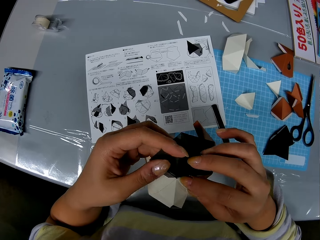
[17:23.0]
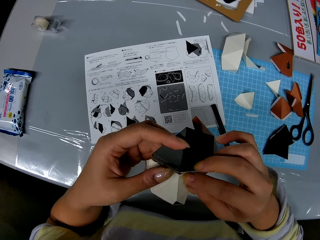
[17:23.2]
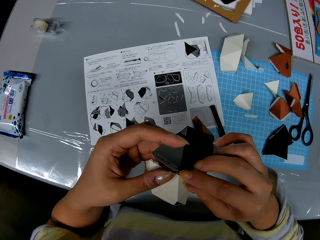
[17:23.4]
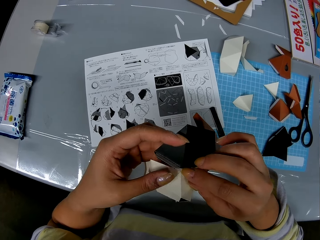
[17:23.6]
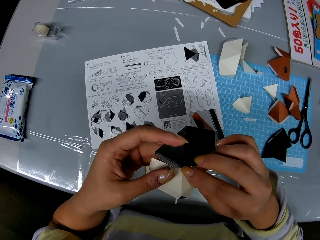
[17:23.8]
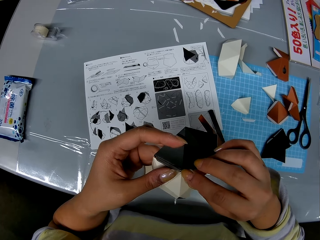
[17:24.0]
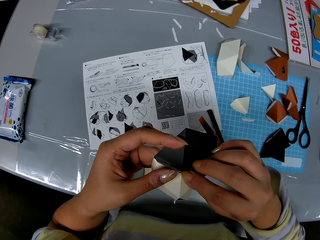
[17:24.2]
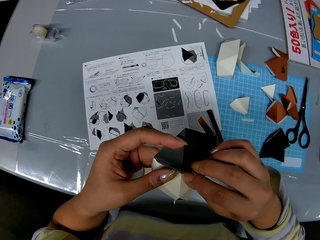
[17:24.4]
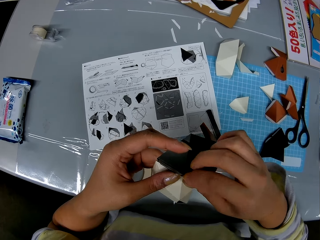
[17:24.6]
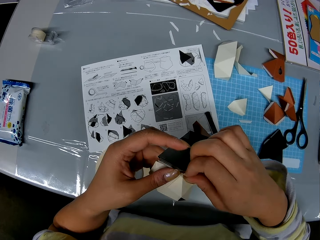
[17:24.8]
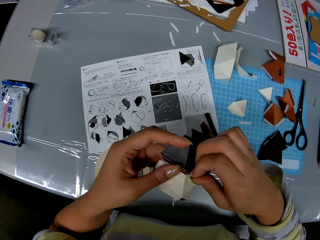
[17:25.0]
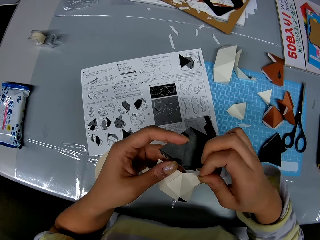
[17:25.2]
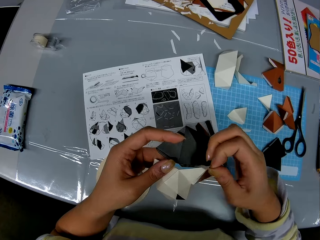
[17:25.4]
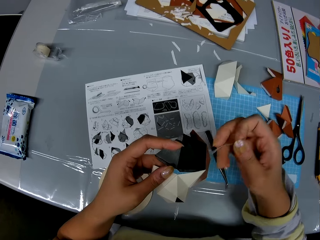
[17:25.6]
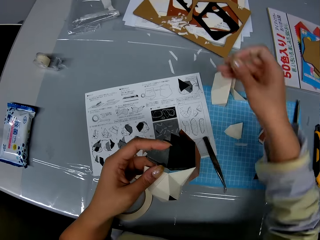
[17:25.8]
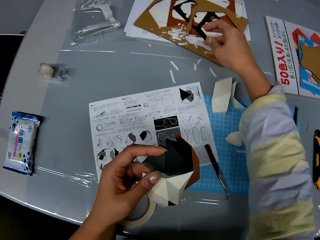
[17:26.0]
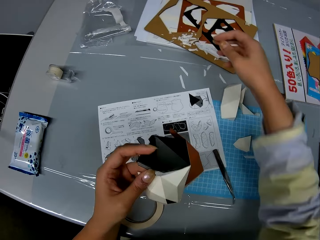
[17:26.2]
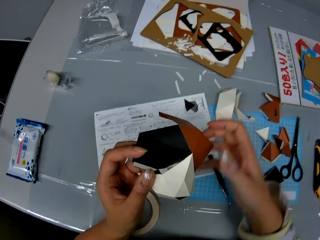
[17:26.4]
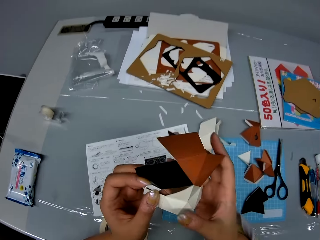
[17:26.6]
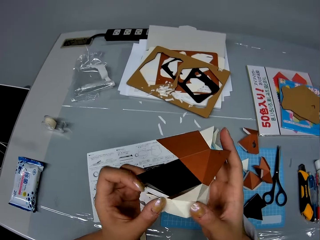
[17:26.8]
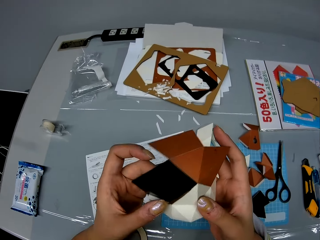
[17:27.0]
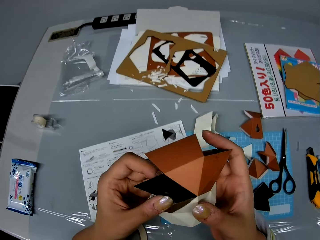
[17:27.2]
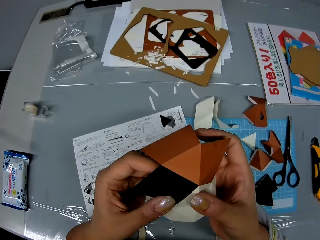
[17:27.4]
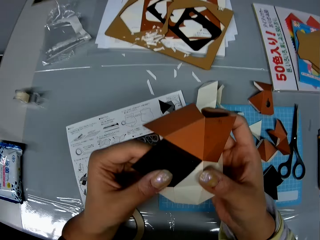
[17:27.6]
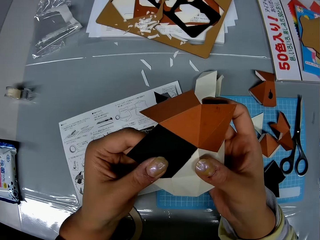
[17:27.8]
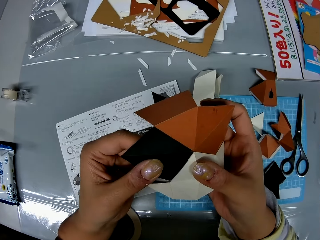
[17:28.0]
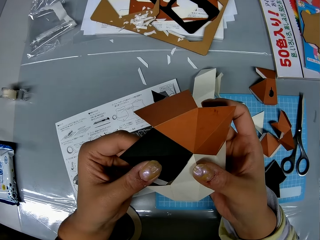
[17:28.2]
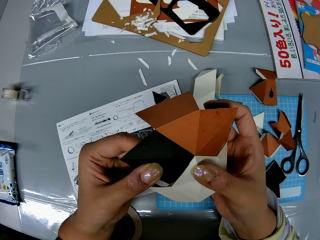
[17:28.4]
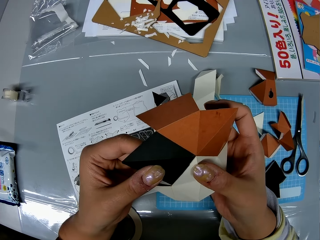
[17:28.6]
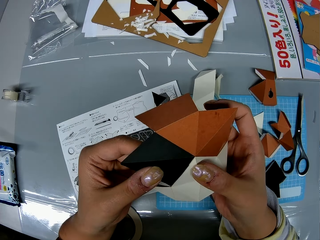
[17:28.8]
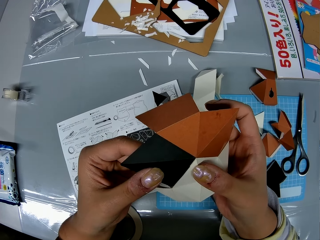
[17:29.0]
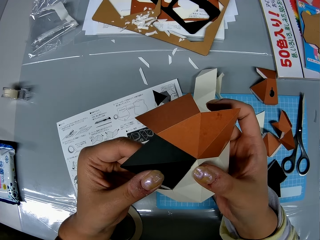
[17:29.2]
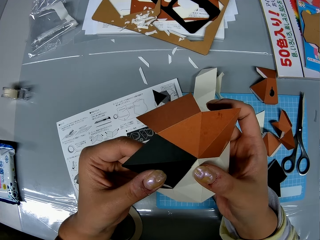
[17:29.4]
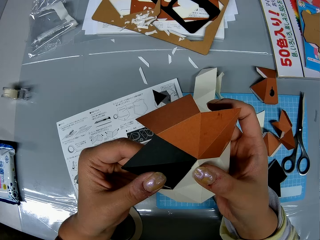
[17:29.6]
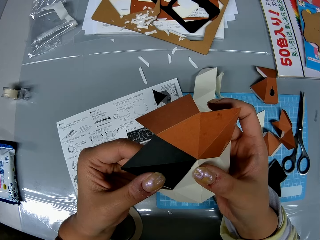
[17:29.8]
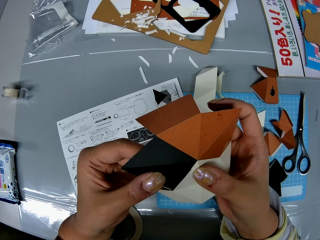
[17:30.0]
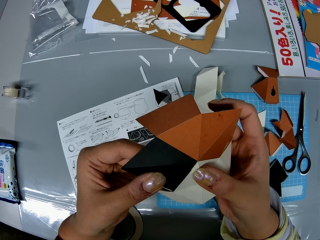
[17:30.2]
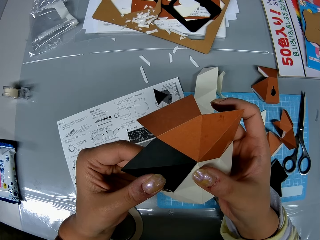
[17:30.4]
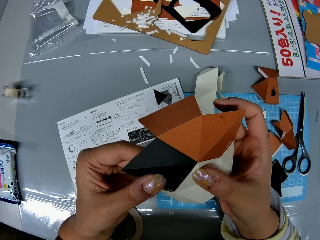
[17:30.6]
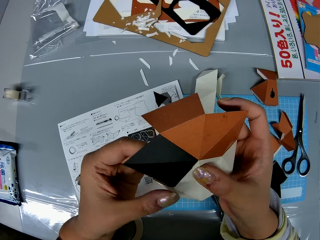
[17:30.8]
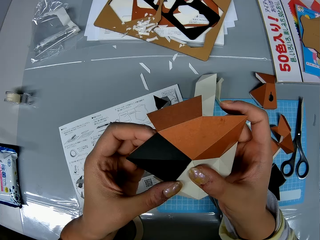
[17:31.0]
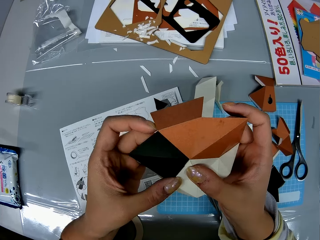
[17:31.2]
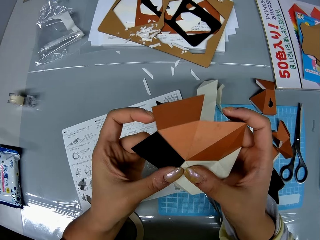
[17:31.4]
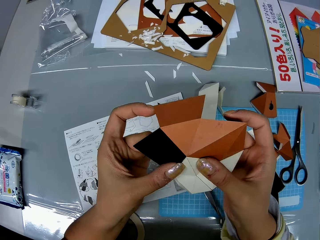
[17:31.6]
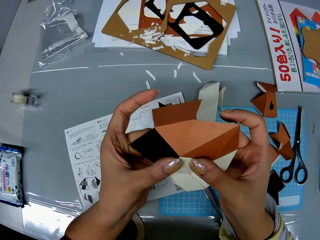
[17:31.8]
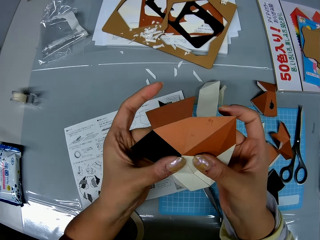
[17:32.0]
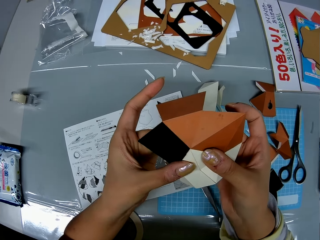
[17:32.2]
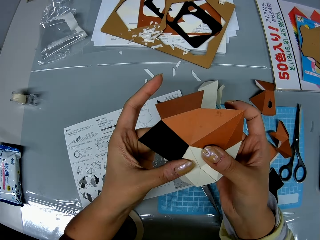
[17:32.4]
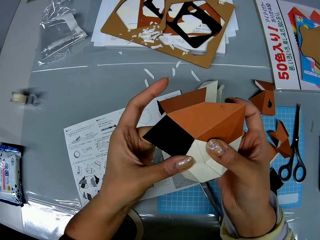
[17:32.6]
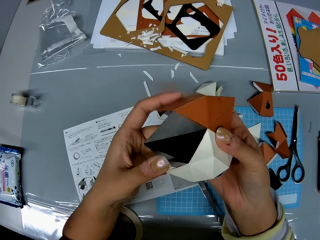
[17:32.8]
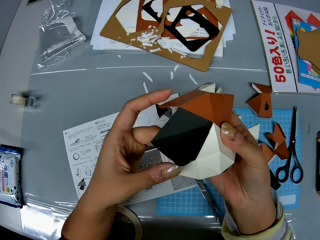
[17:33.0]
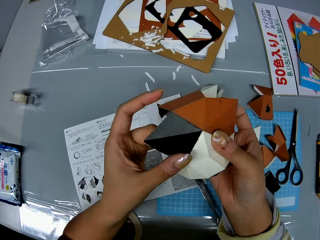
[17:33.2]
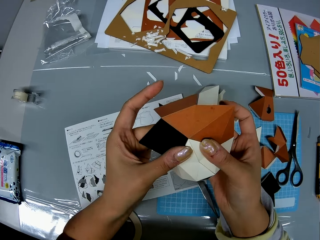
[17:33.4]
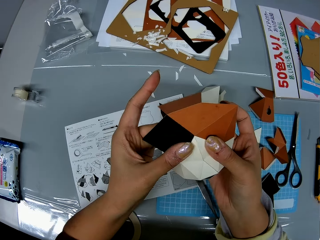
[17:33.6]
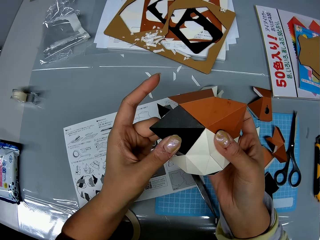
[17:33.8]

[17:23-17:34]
The camera wearer removes an adhesive tear off strip from the craft paper. They drop the adhesive tear off strip on the table. They construct the craft papers into a shape.

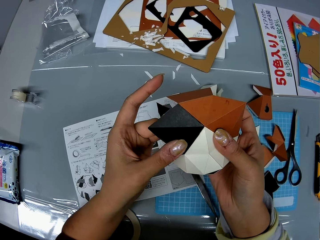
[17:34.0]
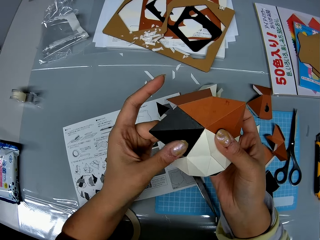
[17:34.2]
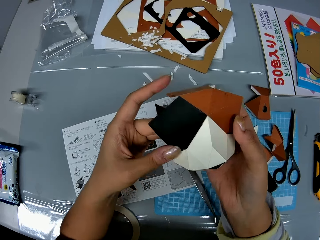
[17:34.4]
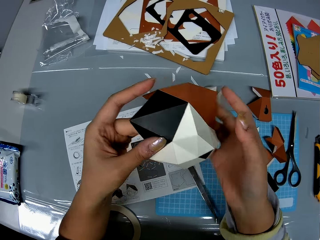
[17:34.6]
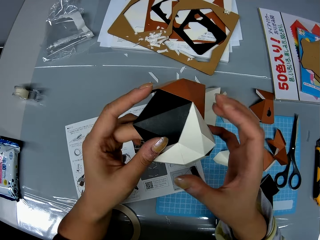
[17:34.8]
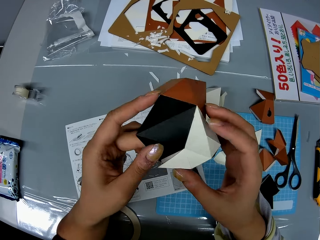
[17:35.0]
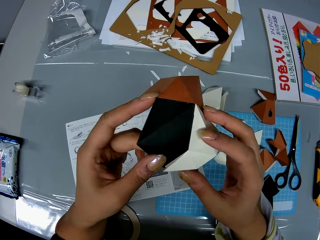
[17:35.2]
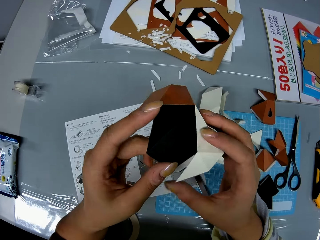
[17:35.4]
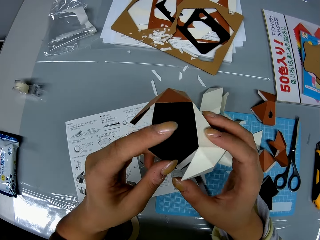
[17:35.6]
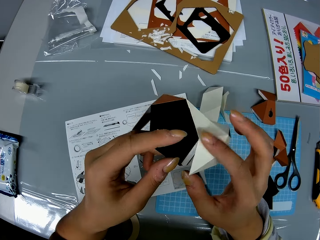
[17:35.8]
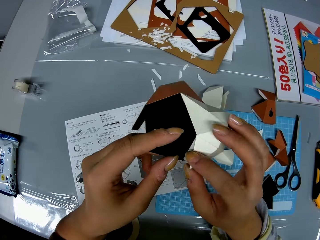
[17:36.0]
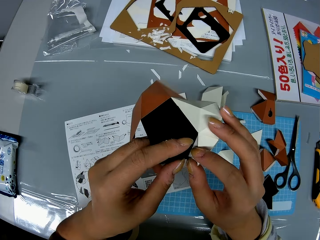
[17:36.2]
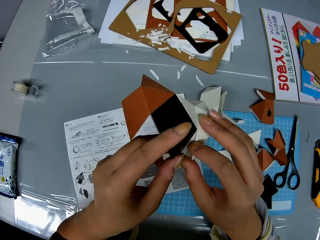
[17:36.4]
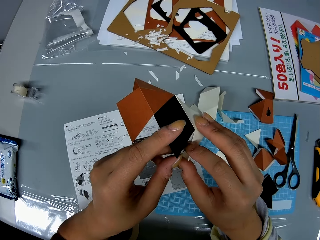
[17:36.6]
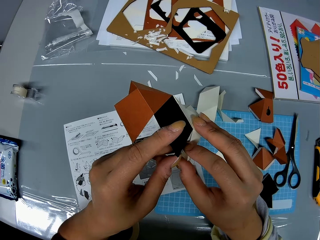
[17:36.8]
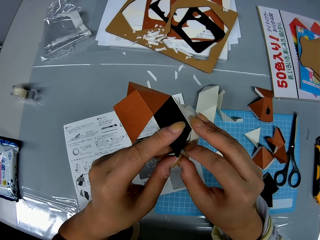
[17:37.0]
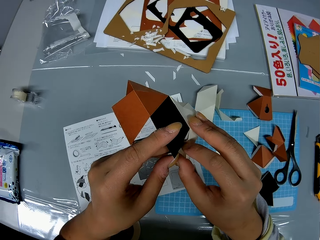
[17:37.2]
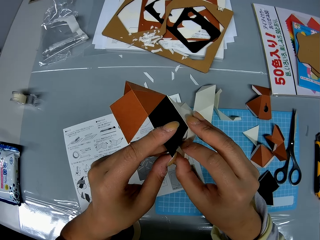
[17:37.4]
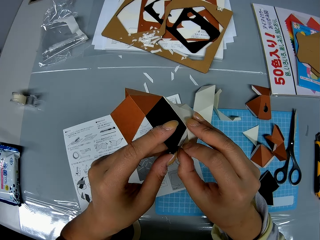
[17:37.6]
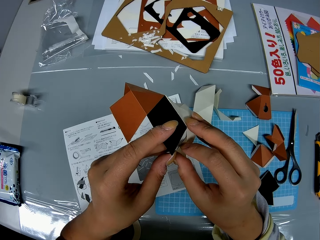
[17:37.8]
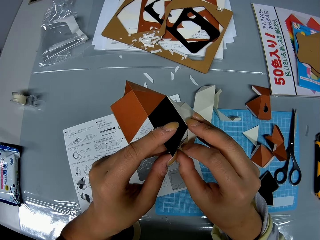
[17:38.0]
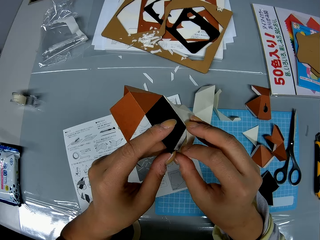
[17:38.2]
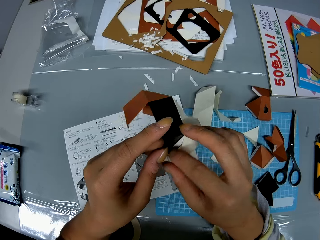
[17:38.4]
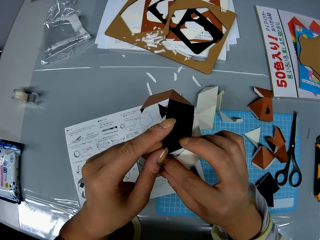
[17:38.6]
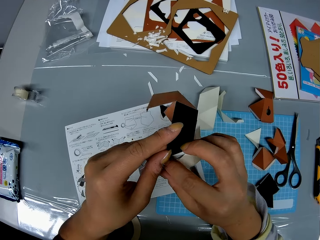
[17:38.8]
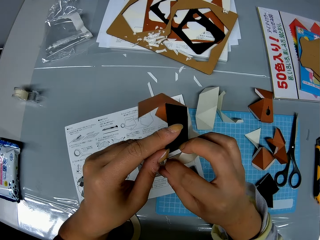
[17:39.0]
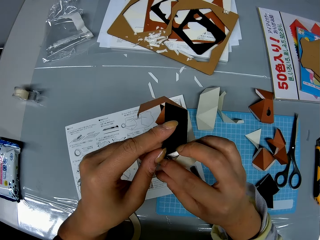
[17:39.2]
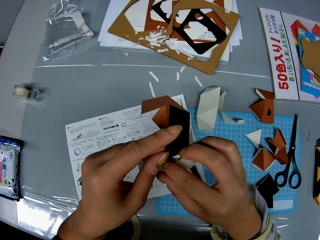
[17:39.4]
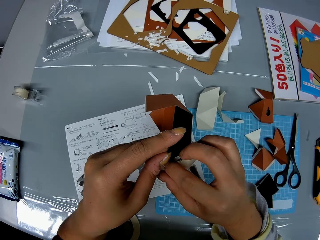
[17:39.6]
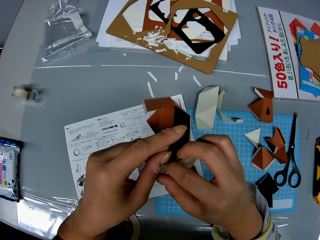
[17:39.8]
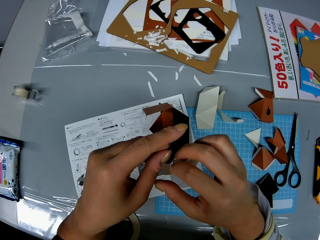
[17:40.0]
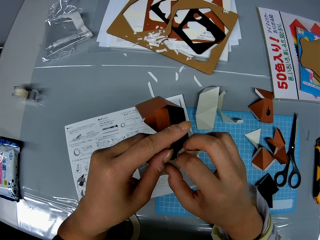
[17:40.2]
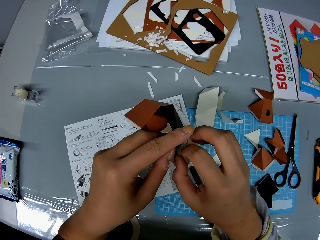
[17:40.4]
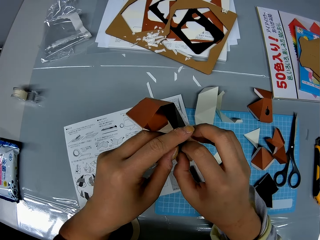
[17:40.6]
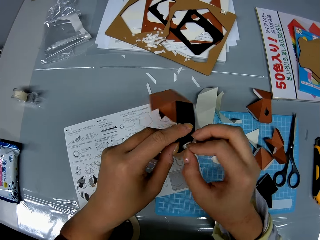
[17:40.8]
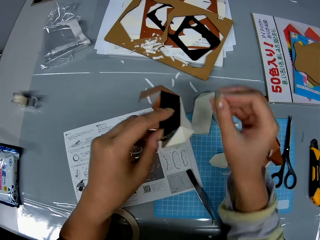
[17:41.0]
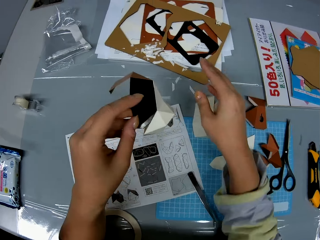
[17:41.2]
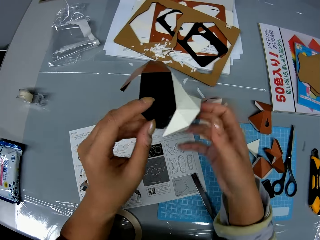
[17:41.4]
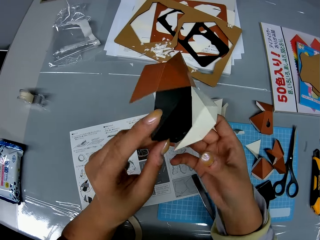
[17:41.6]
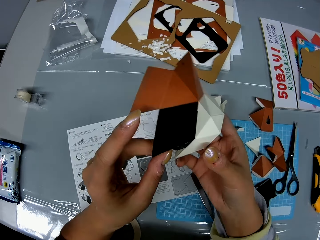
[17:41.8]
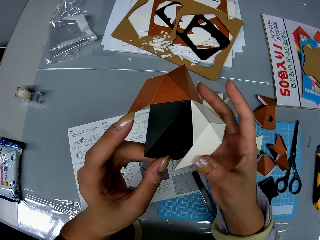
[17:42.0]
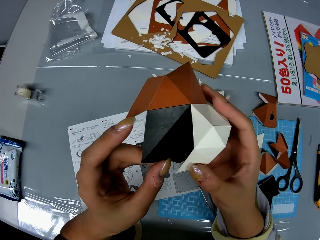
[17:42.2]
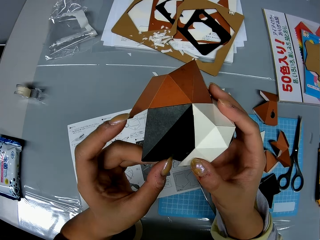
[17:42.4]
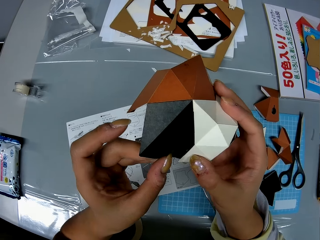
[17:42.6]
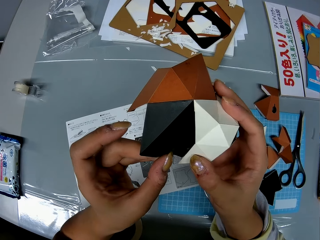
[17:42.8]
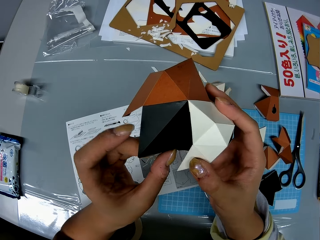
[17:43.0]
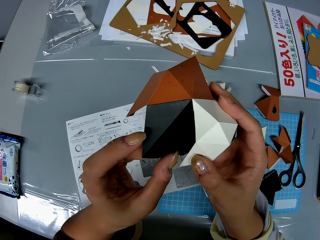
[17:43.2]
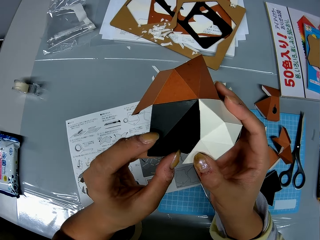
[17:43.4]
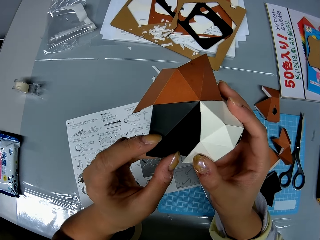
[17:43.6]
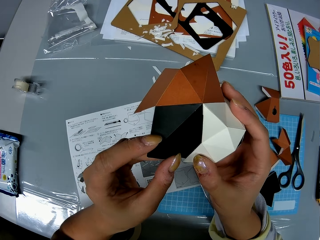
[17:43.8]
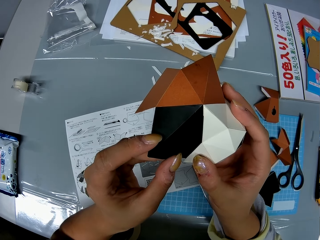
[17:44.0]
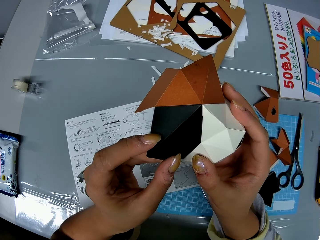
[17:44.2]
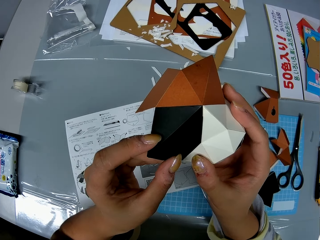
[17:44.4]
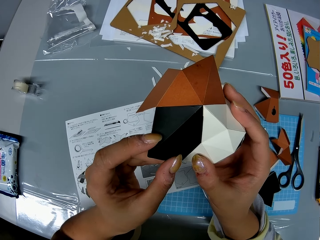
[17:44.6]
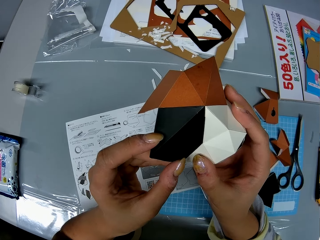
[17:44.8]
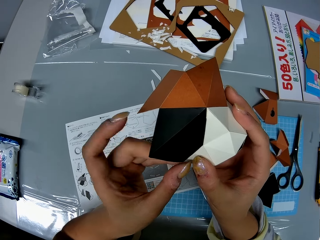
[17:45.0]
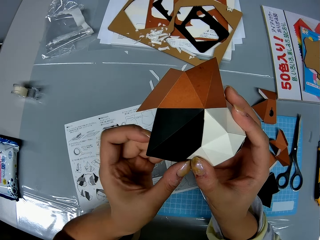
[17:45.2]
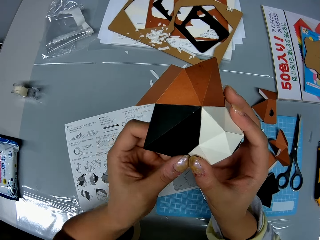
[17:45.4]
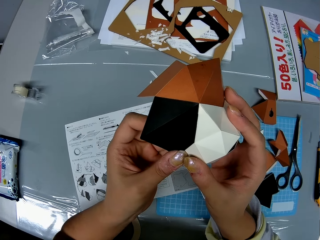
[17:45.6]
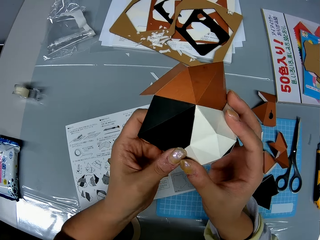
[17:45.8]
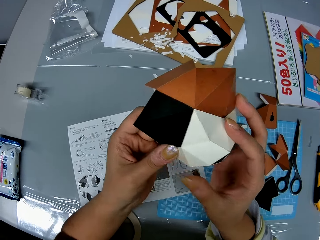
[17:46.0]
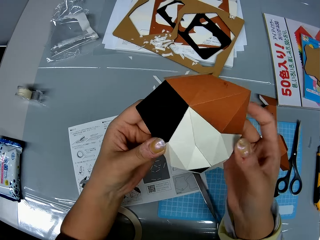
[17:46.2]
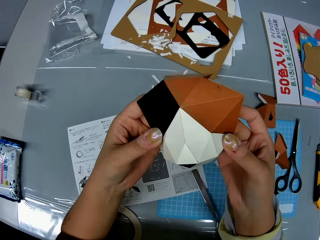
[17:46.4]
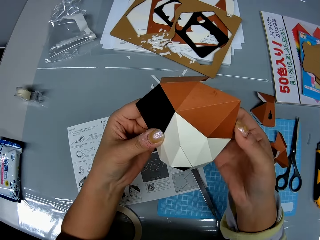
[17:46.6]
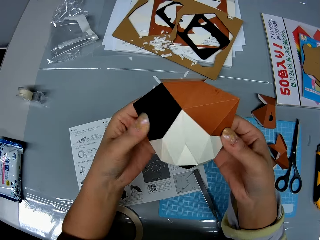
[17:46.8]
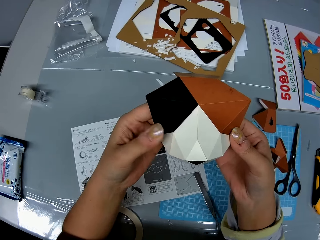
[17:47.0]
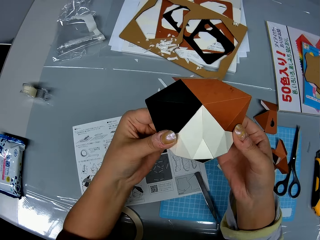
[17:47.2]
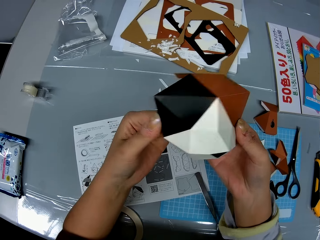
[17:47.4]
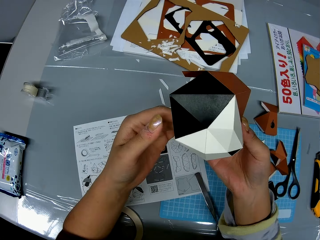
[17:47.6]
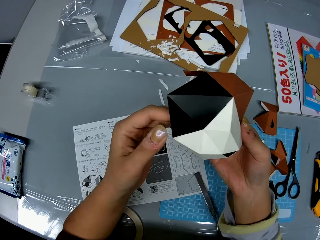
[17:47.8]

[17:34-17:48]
The camera wearer removes an adhesive tear off strip from the craft paper. They remove the paper. They drop the adhesive tear off strip on the table. They construct the craft papers into a shape.
